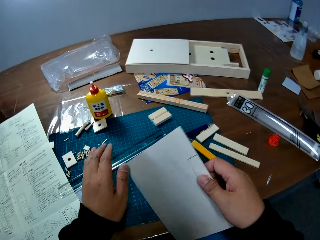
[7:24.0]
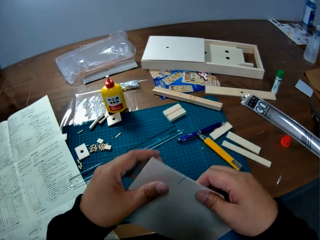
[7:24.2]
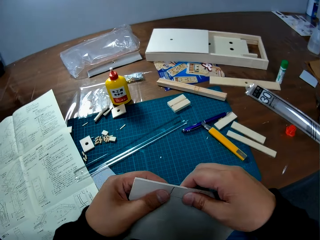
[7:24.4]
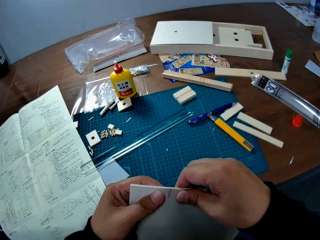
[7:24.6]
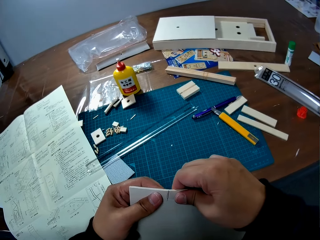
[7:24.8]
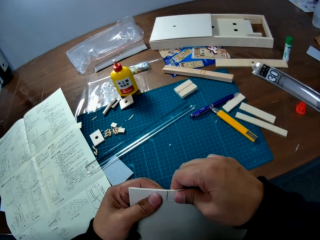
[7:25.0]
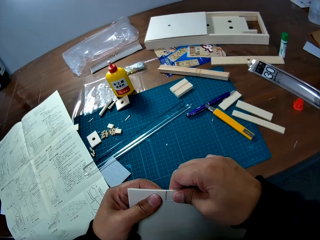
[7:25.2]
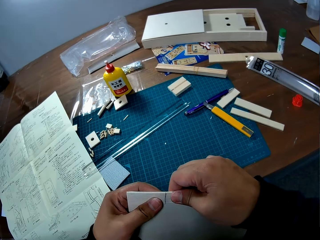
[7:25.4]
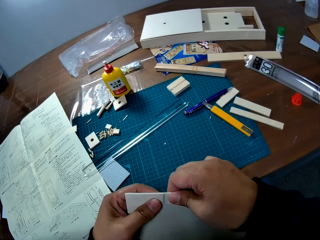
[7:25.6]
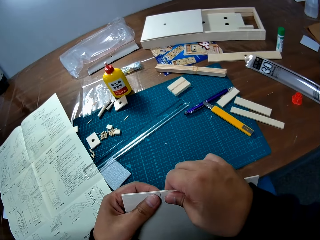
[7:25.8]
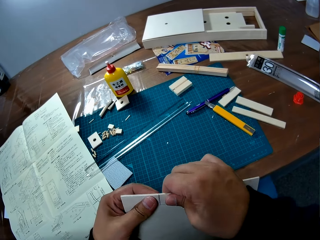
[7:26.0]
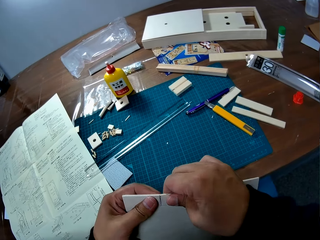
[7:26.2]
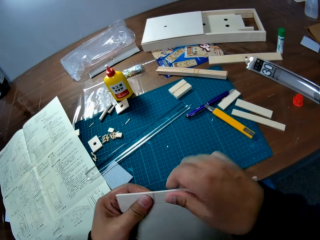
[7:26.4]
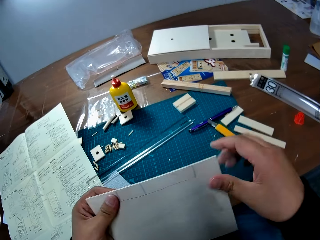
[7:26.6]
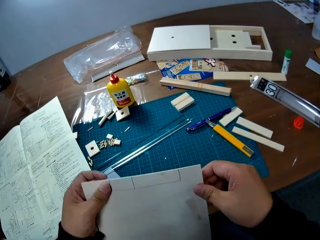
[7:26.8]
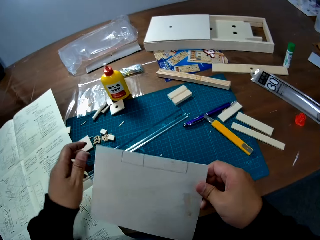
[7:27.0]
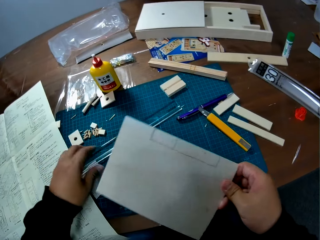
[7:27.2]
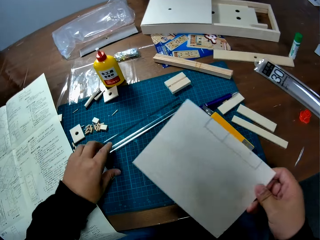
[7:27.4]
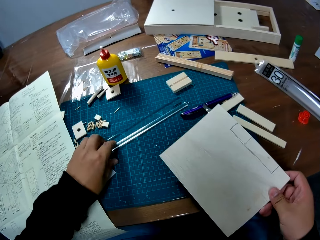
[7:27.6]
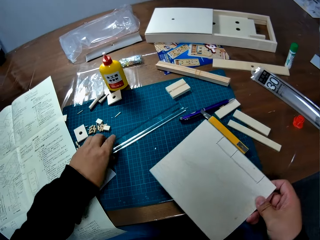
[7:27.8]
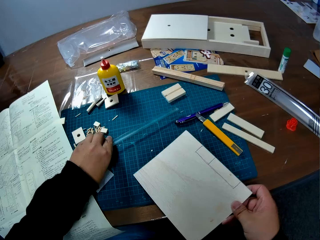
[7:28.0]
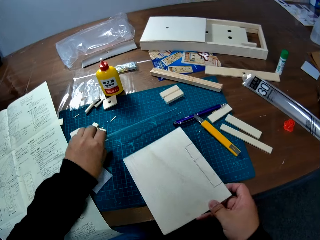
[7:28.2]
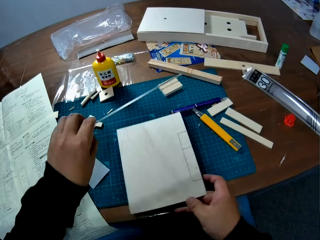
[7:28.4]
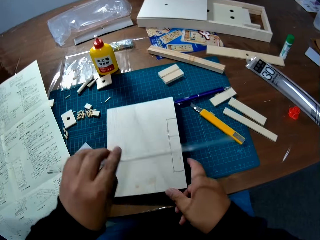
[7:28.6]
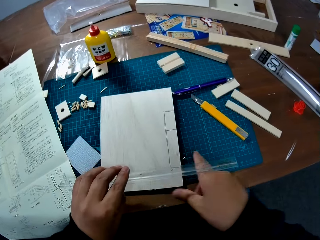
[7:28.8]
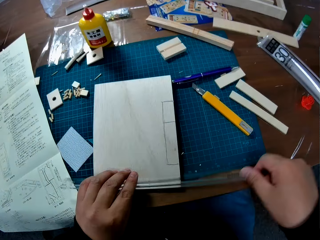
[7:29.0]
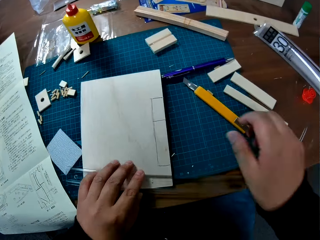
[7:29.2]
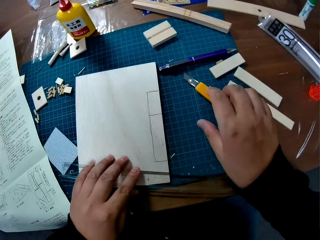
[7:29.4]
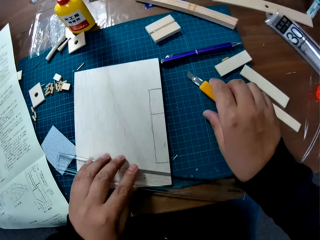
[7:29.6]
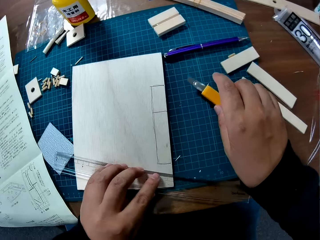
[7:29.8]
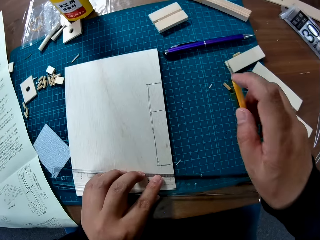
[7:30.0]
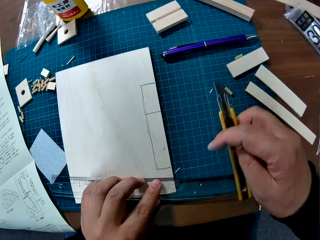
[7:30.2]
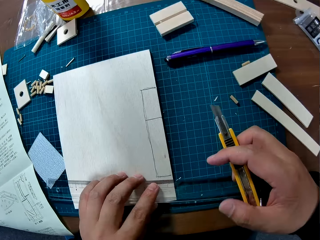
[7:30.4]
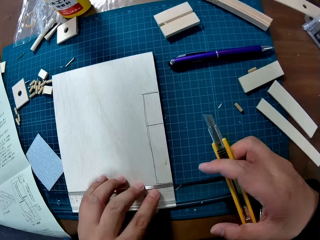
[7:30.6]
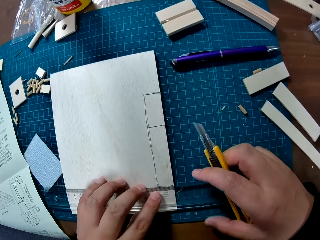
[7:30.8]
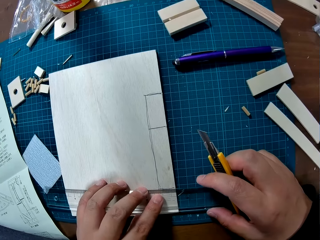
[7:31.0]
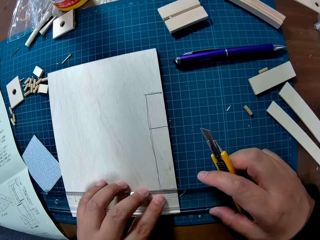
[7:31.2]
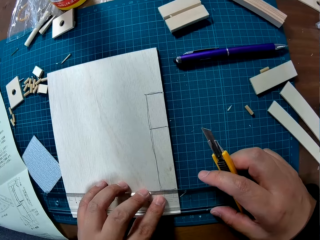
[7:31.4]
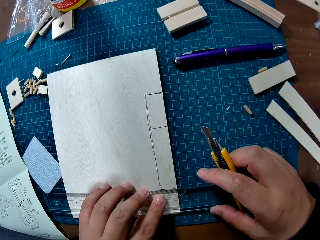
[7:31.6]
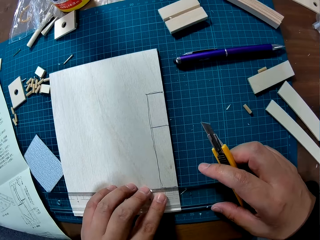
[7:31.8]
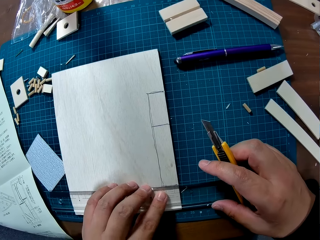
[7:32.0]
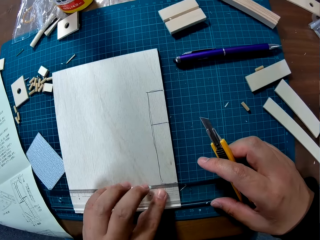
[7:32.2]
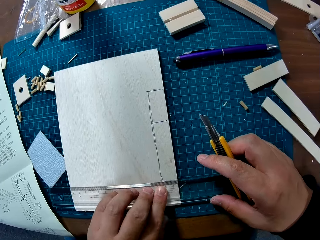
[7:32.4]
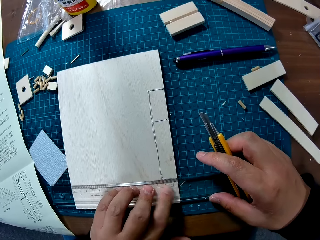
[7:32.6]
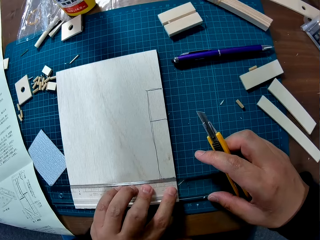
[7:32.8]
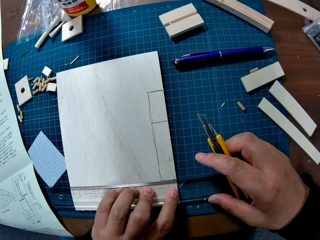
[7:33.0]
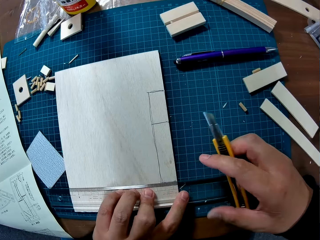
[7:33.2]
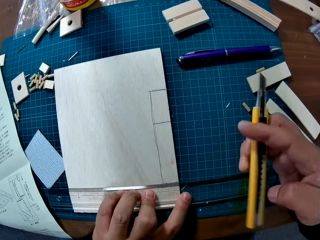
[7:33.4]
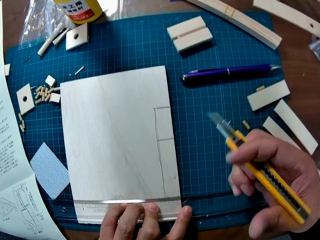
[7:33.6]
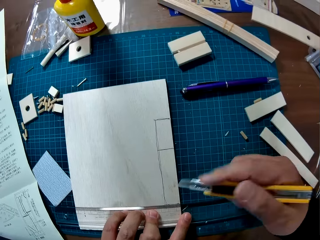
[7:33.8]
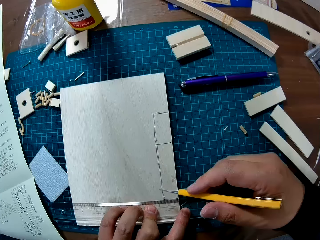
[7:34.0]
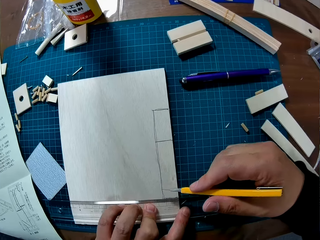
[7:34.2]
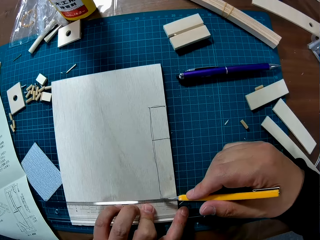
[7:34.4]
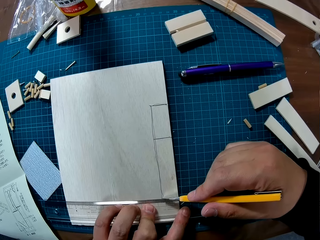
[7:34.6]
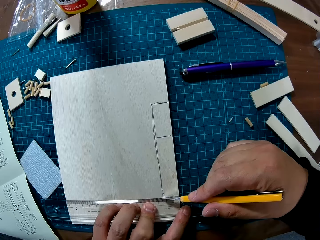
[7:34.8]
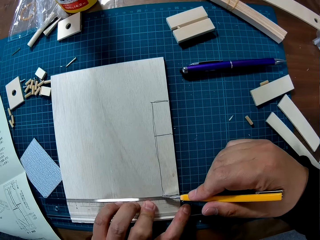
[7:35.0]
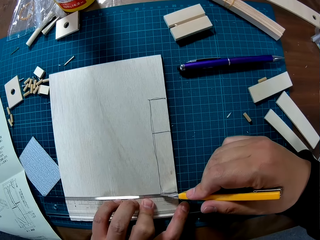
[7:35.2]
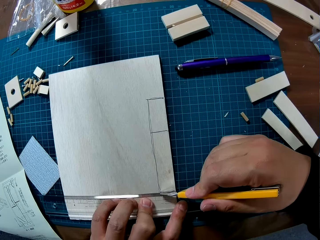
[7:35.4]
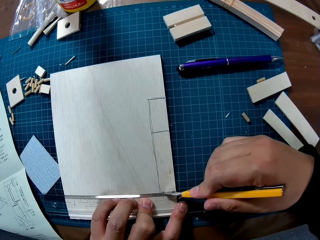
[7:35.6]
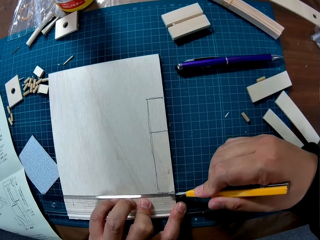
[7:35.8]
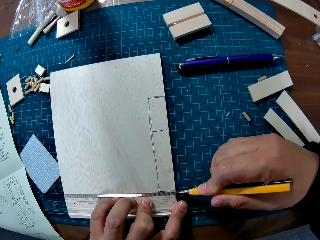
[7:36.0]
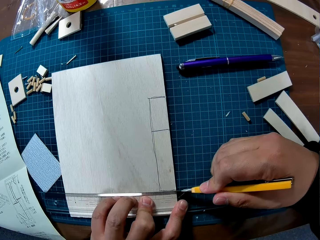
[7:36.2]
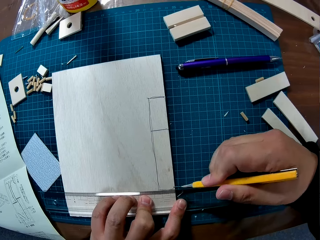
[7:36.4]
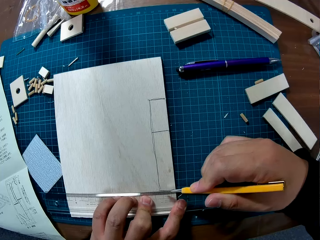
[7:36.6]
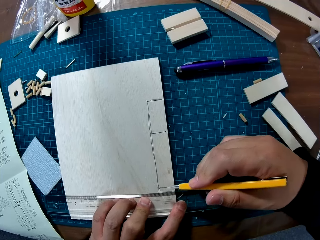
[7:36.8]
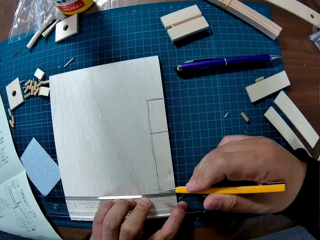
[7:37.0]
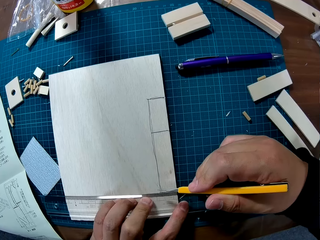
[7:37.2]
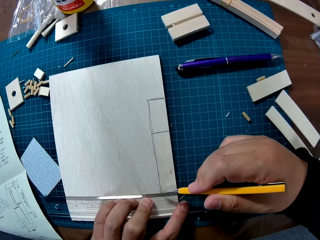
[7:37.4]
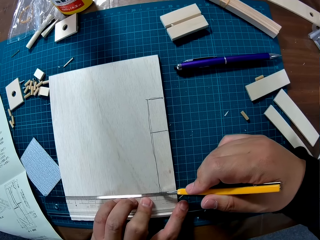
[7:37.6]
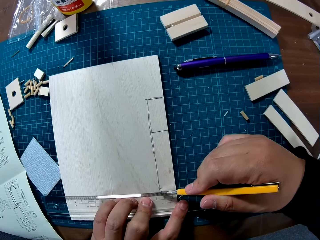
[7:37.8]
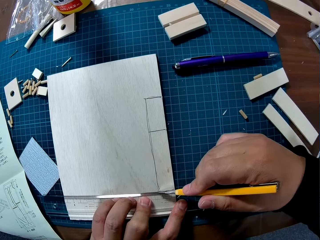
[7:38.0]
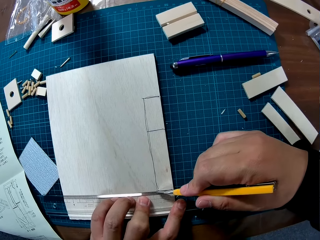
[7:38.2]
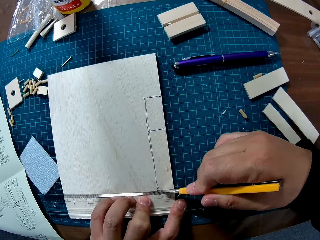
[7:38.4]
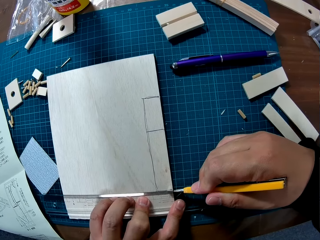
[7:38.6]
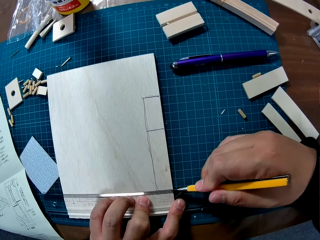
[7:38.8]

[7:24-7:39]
The camera wearer takes the wood sheet or labelled paper from the table or mat. He pushes the cut piece from the wood sheet with his right hand. He pulls the cut off part of the paper. He picks up the ruler on the table. He places the wood sheet on the table, places the ruler on the wood sheet. He picks up the trim knife or craft knife from the table with his right hand. He places the ruler on one of the lines on the wood sheet. He cuts through the line with the trim knife.

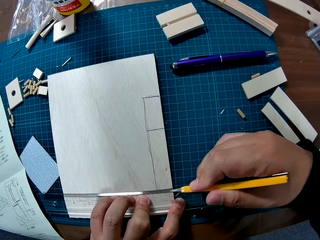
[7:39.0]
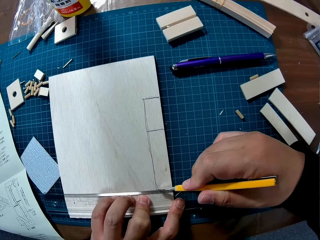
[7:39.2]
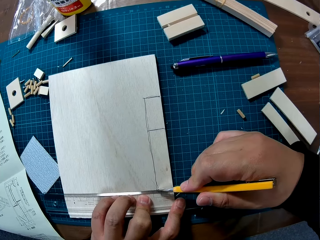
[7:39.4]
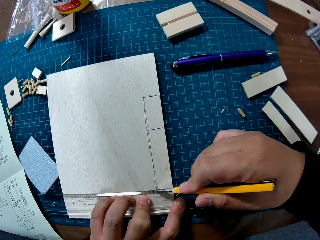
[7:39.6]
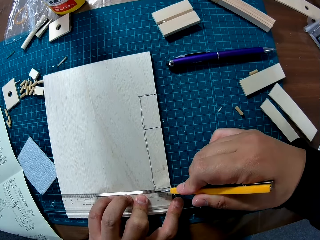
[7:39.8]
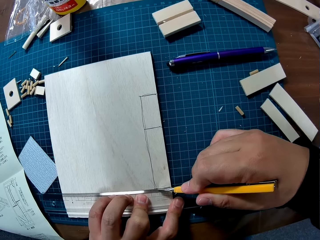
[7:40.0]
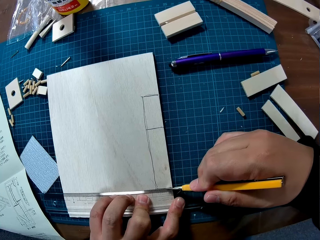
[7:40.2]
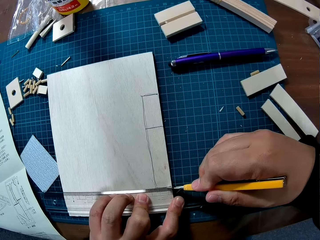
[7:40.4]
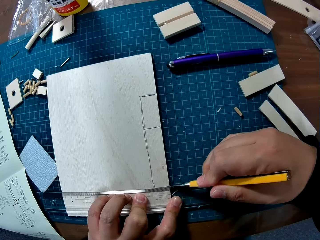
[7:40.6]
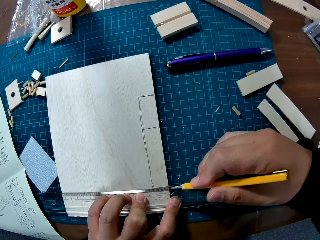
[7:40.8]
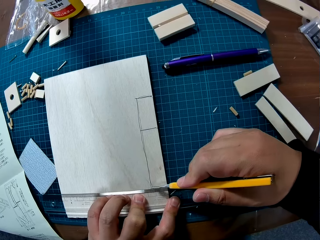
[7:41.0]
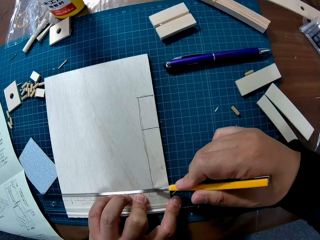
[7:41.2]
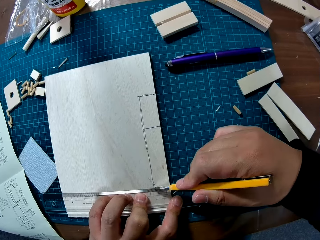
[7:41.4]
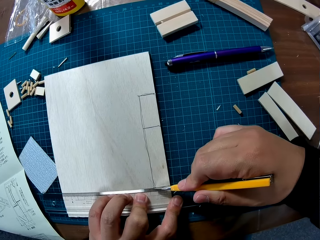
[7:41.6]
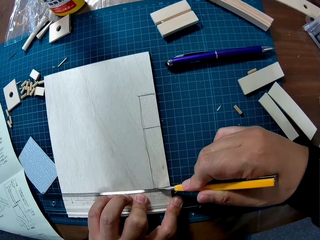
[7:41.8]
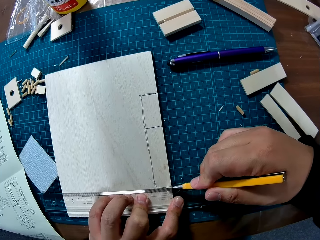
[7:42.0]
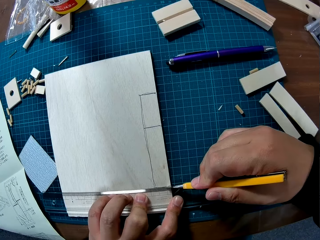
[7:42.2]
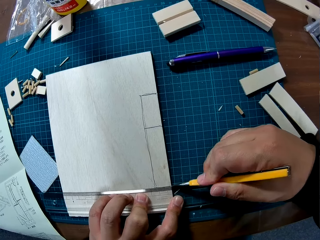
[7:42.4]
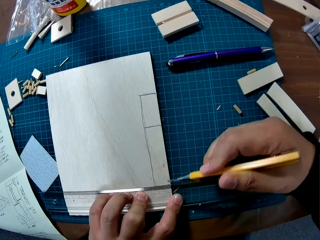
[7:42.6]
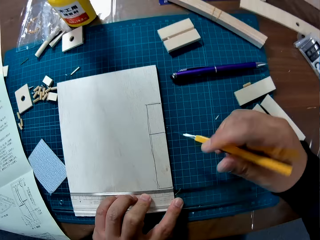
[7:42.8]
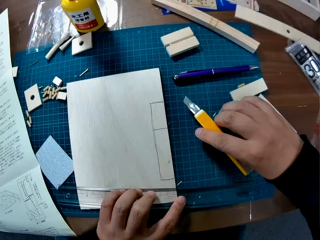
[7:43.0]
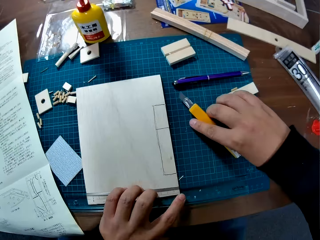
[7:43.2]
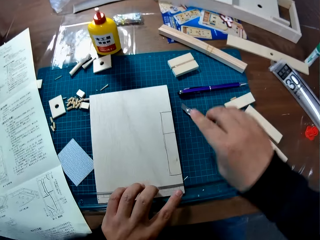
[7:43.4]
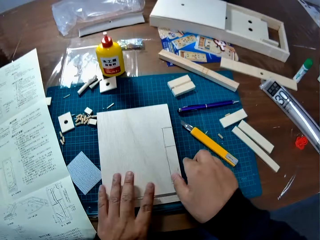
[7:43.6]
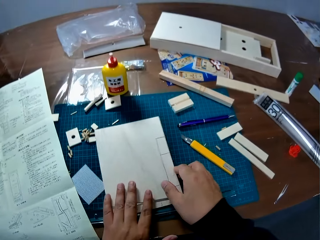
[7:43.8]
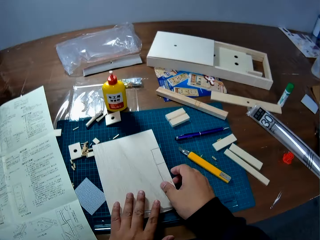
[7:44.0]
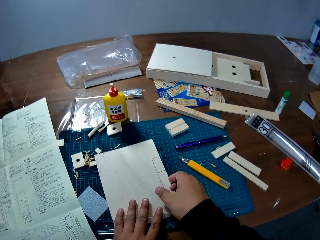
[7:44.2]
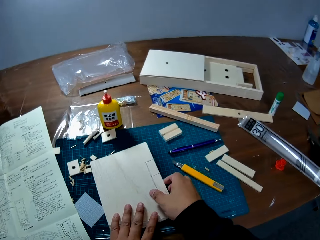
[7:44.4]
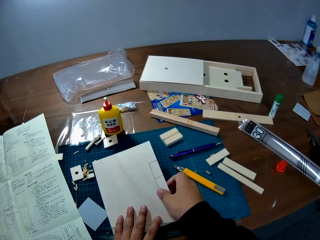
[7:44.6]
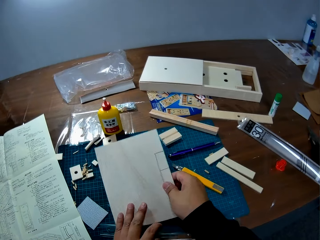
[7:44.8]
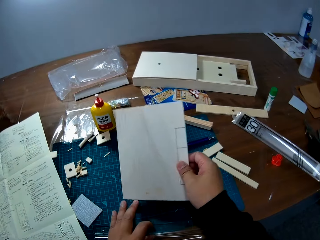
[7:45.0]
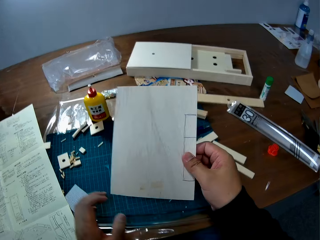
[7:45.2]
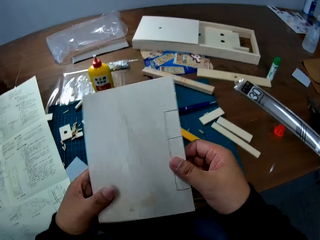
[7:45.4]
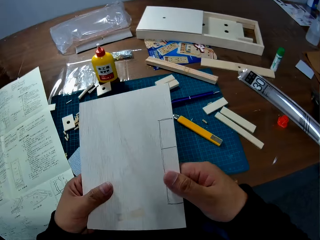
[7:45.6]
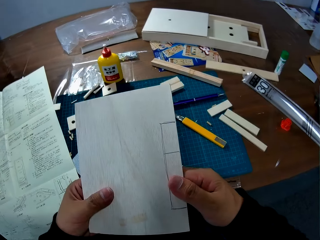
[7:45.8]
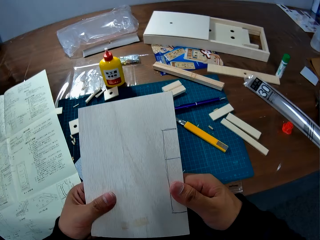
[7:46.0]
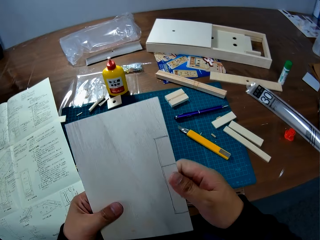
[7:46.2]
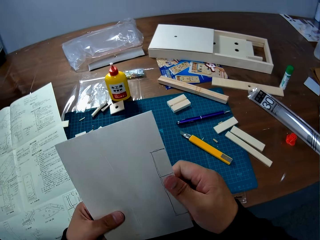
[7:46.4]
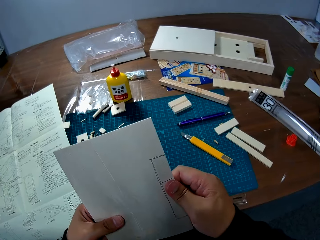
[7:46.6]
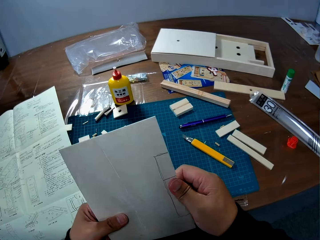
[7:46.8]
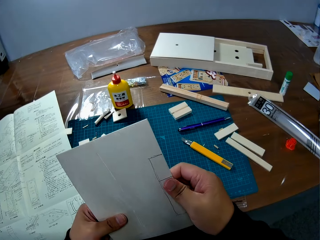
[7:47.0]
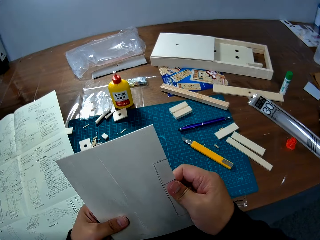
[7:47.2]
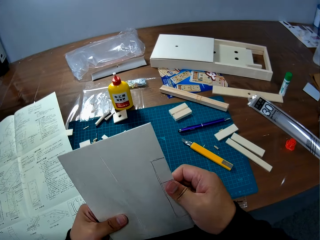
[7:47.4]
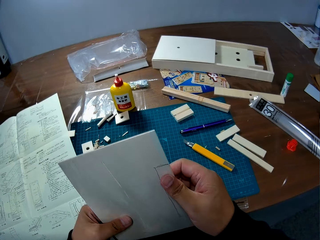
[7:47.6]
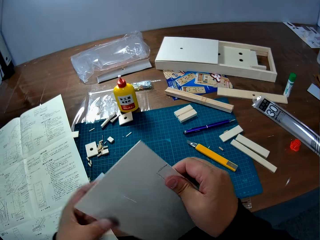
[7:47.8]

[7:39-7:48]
The camera wearer places the trim knife on the table. They lift the wood sheet or labelled paper from the table. They look at the labelled paper. They pull the cut off piece of the paper.
